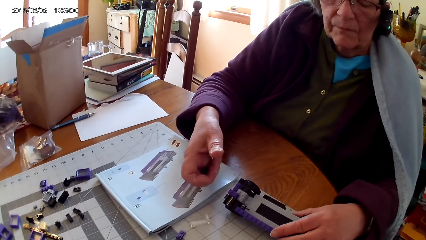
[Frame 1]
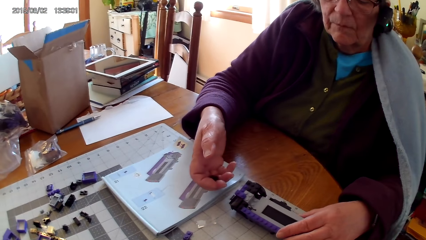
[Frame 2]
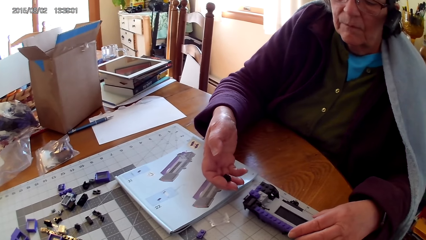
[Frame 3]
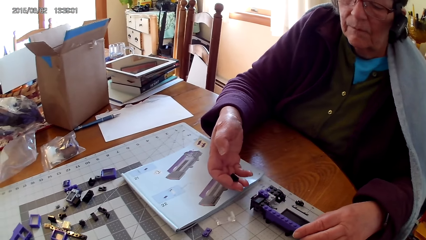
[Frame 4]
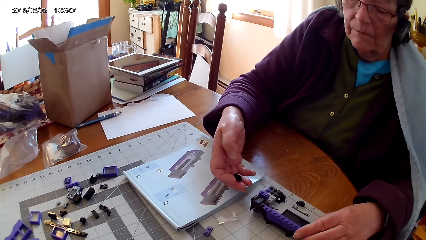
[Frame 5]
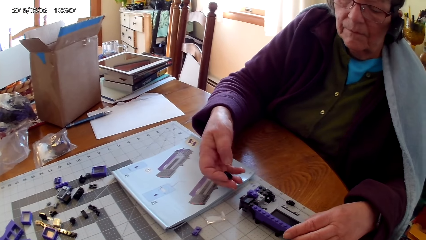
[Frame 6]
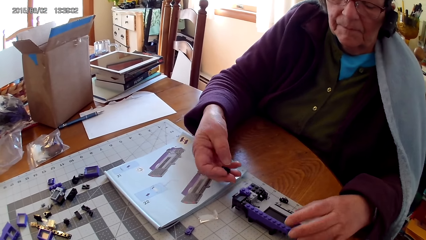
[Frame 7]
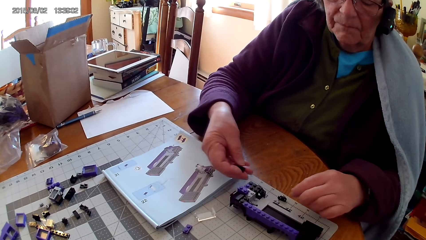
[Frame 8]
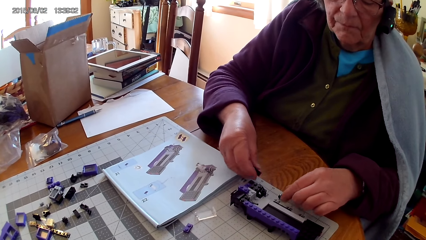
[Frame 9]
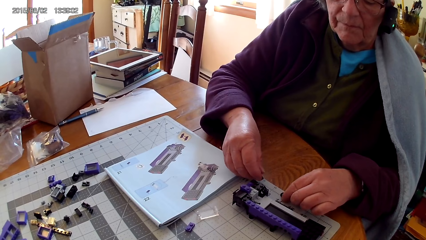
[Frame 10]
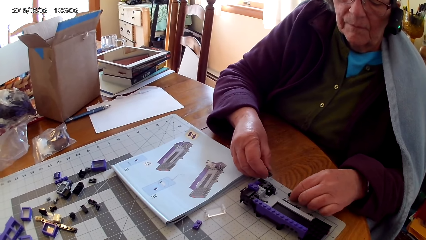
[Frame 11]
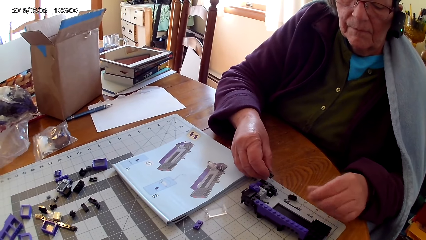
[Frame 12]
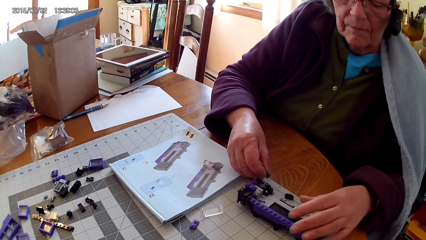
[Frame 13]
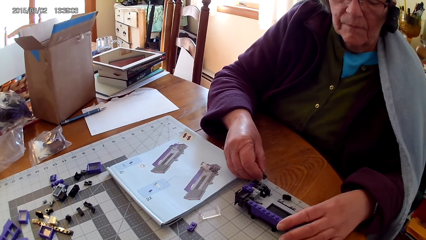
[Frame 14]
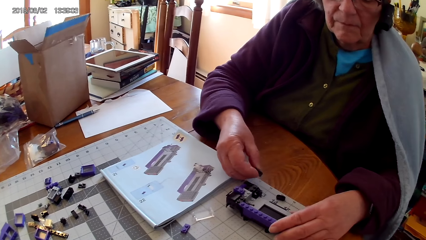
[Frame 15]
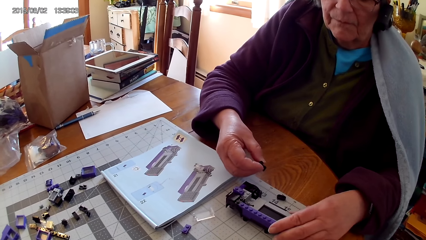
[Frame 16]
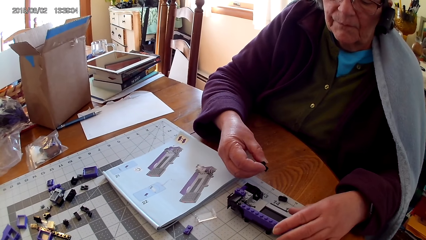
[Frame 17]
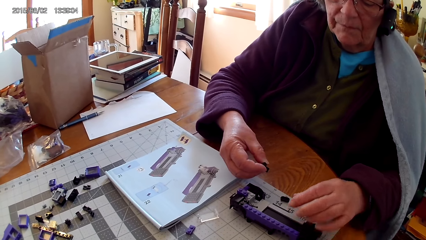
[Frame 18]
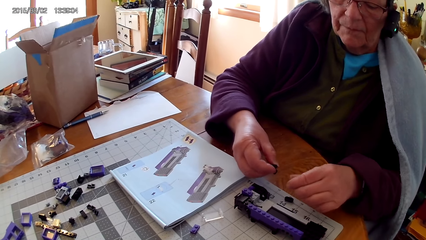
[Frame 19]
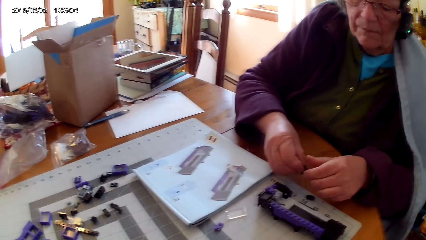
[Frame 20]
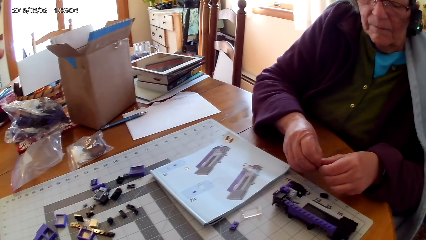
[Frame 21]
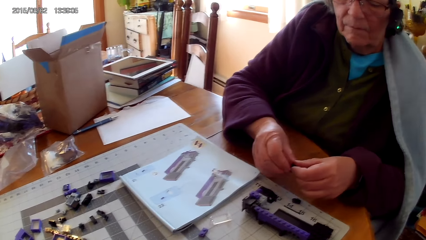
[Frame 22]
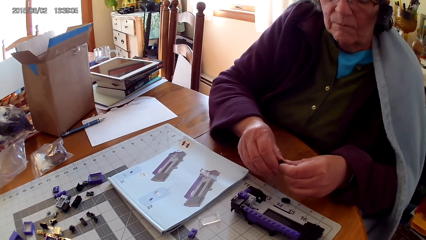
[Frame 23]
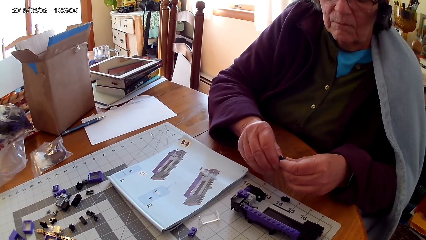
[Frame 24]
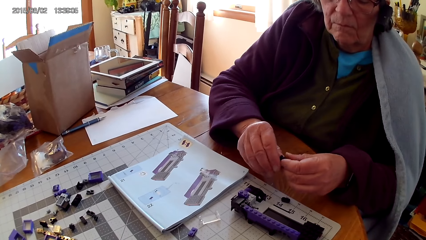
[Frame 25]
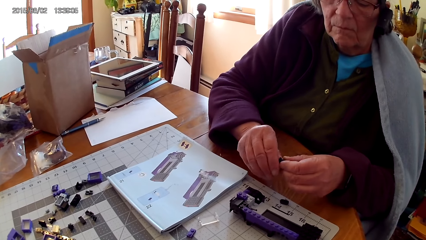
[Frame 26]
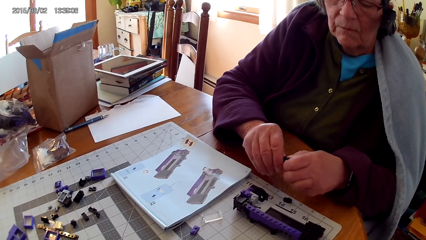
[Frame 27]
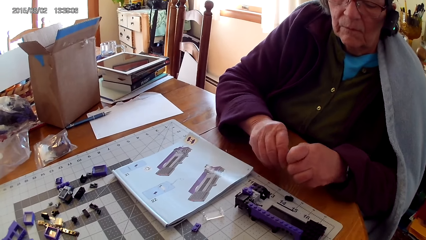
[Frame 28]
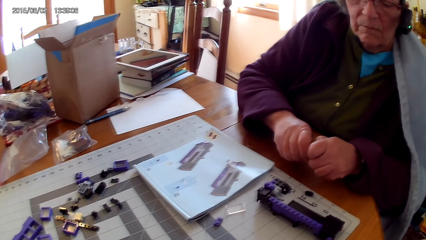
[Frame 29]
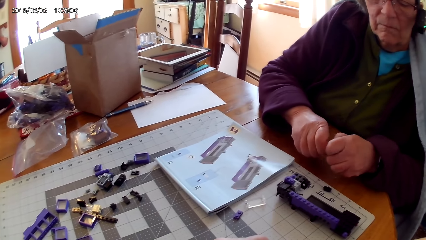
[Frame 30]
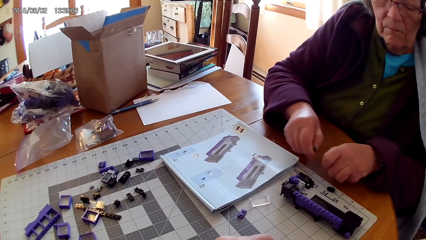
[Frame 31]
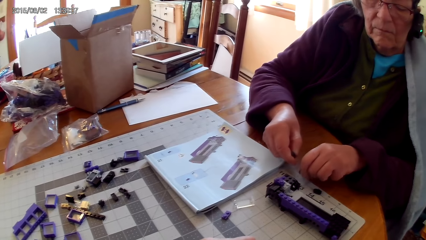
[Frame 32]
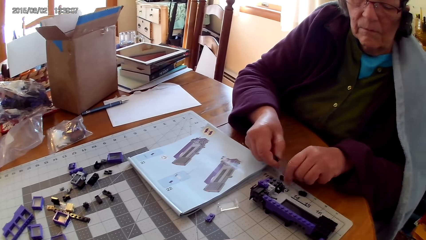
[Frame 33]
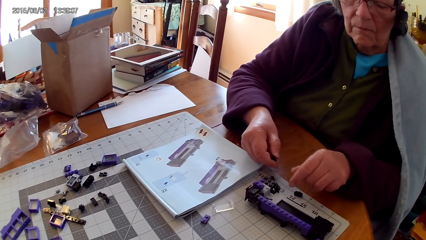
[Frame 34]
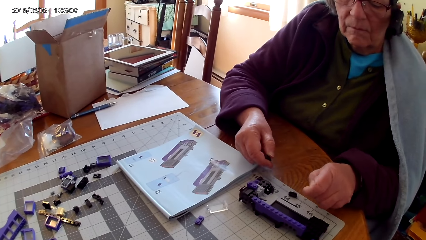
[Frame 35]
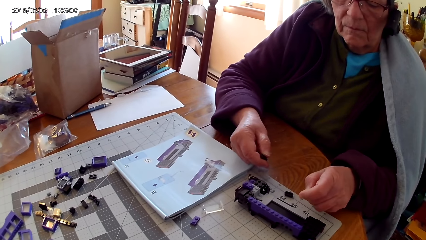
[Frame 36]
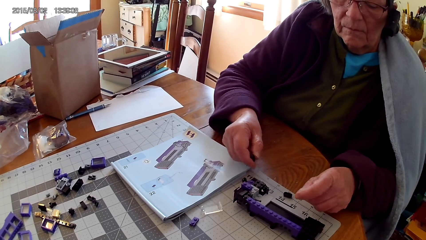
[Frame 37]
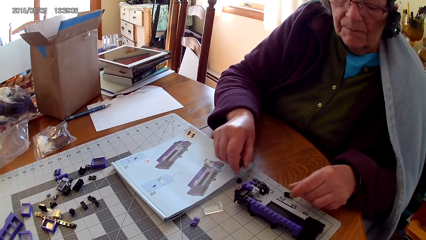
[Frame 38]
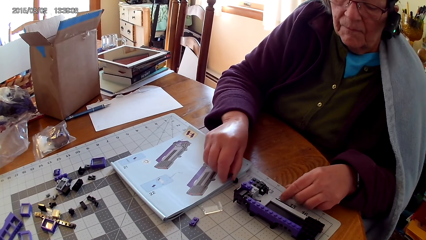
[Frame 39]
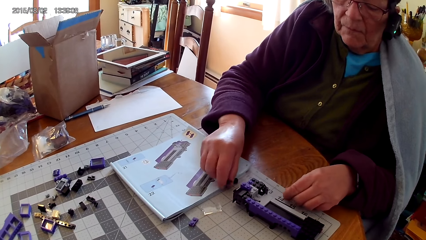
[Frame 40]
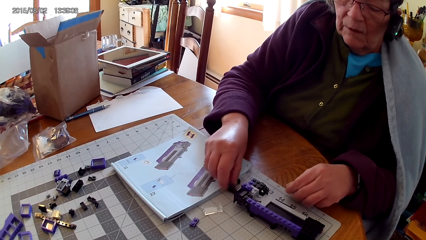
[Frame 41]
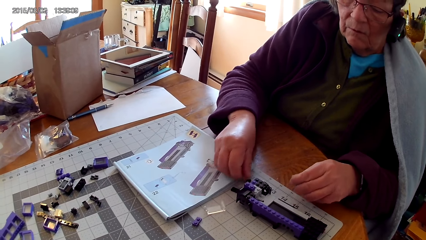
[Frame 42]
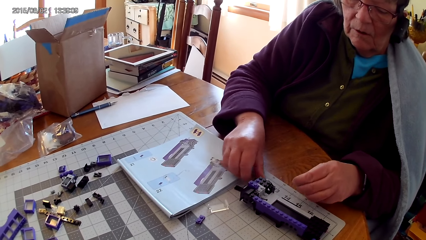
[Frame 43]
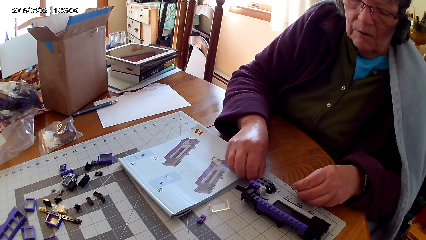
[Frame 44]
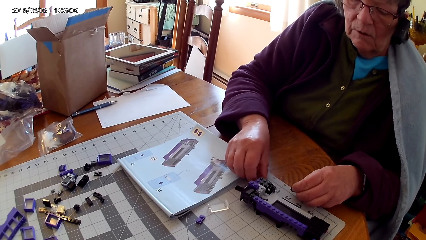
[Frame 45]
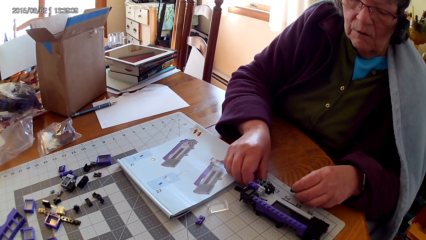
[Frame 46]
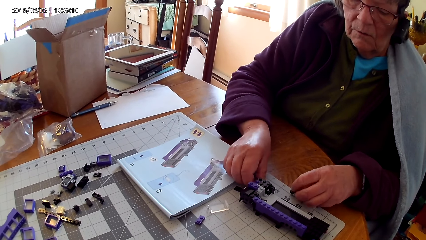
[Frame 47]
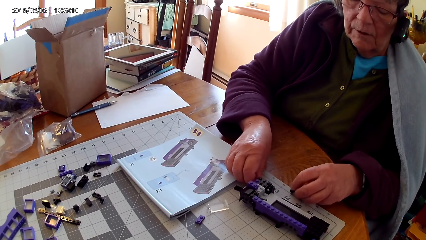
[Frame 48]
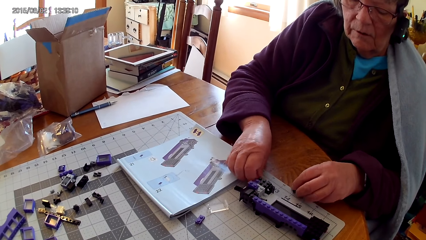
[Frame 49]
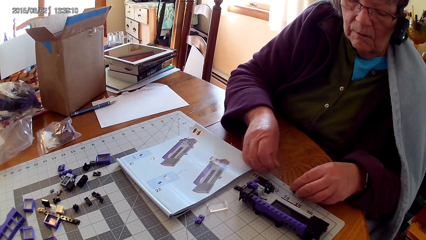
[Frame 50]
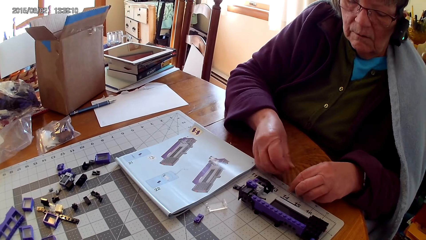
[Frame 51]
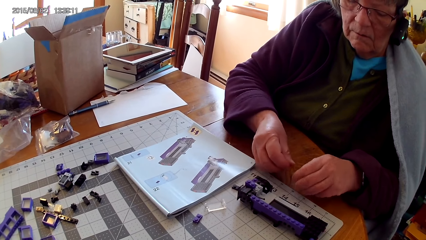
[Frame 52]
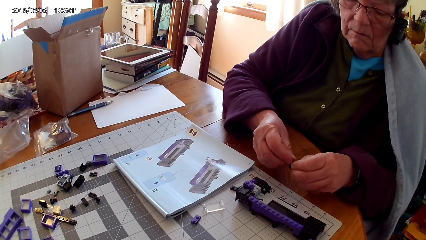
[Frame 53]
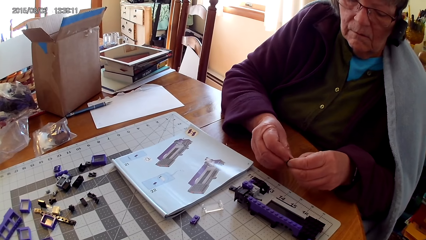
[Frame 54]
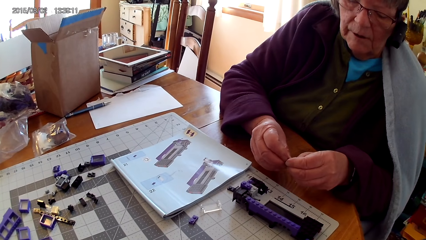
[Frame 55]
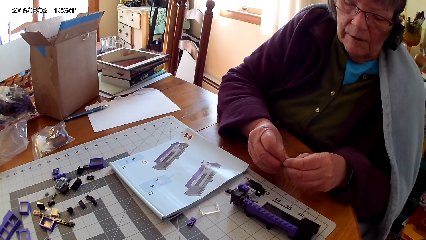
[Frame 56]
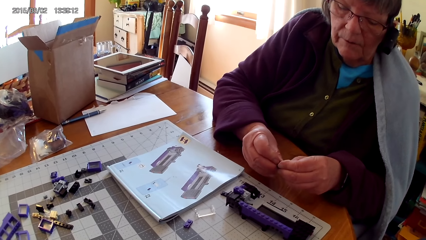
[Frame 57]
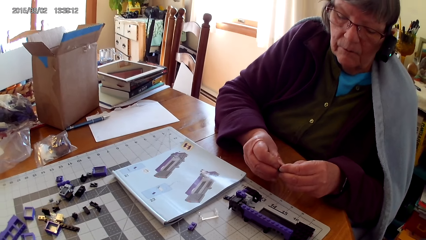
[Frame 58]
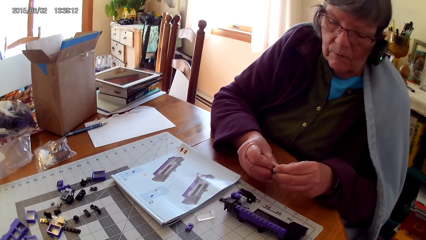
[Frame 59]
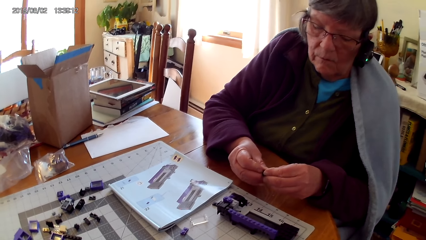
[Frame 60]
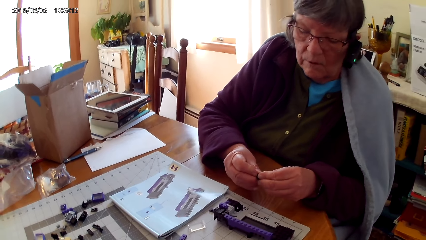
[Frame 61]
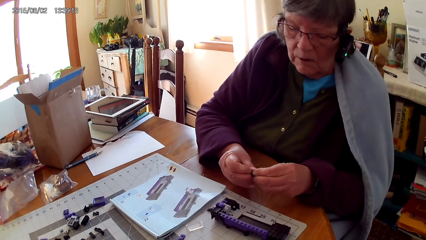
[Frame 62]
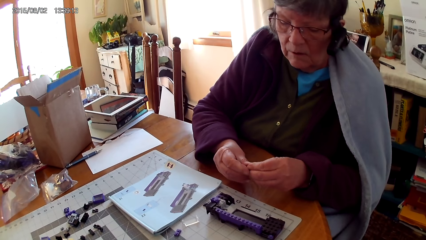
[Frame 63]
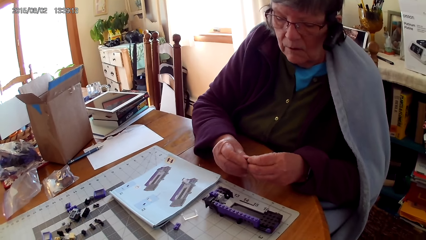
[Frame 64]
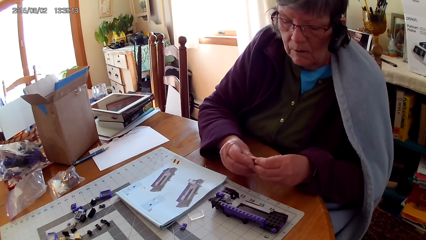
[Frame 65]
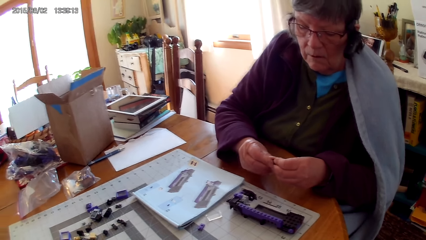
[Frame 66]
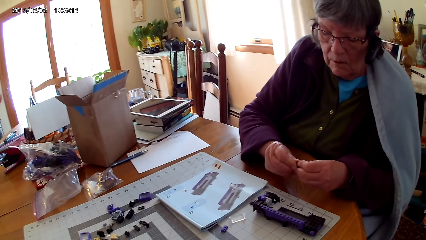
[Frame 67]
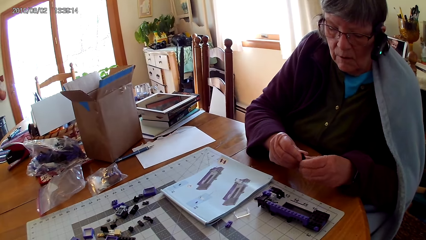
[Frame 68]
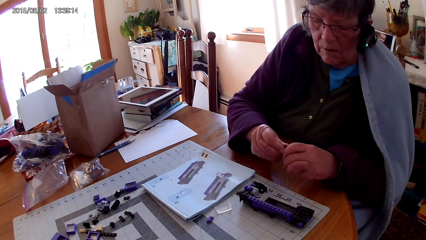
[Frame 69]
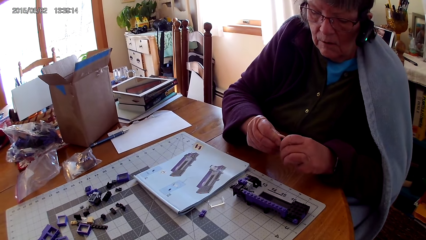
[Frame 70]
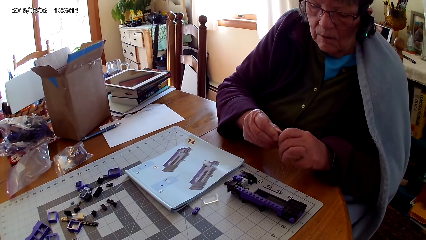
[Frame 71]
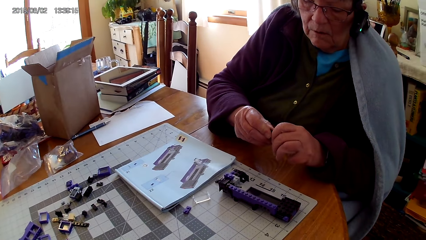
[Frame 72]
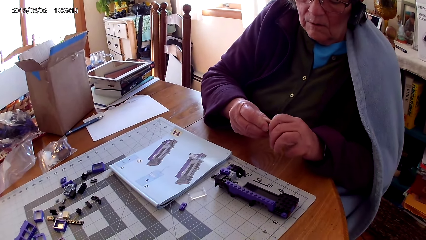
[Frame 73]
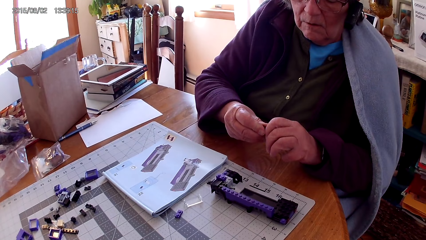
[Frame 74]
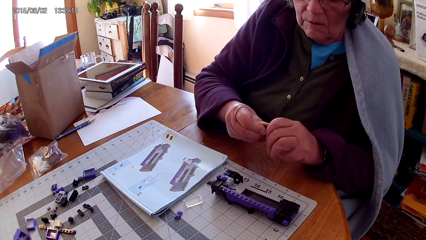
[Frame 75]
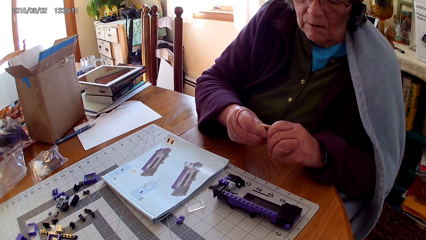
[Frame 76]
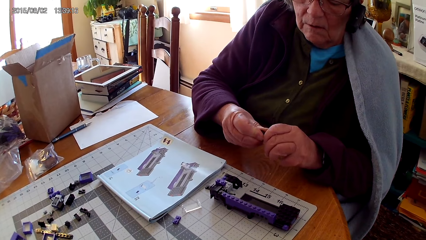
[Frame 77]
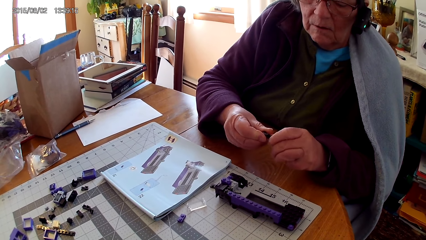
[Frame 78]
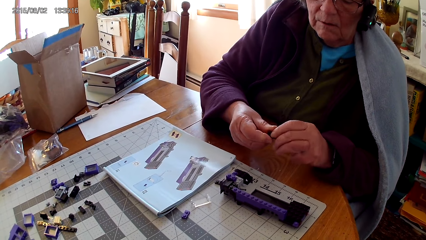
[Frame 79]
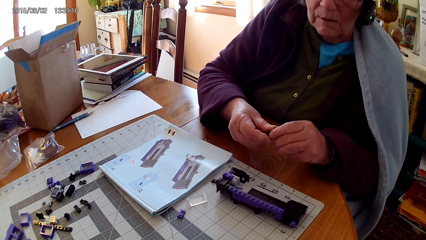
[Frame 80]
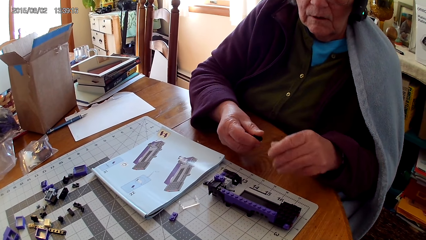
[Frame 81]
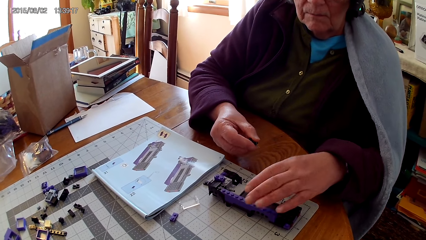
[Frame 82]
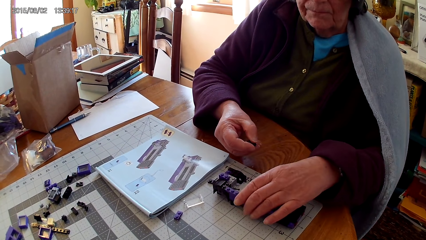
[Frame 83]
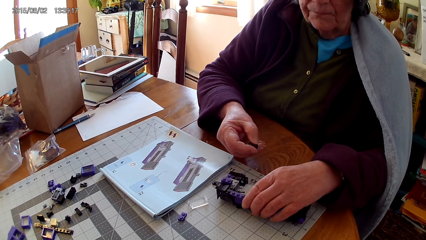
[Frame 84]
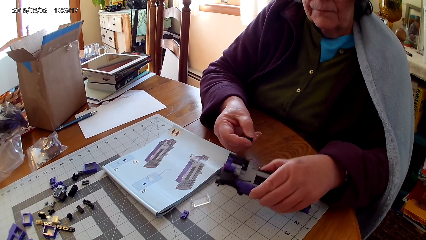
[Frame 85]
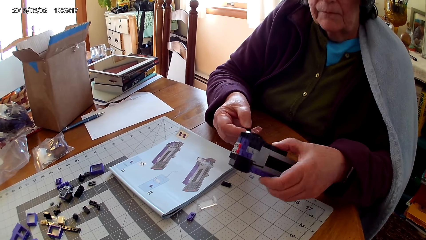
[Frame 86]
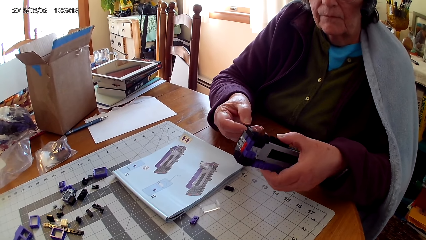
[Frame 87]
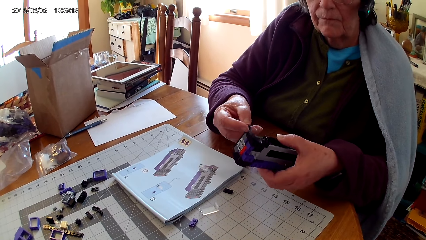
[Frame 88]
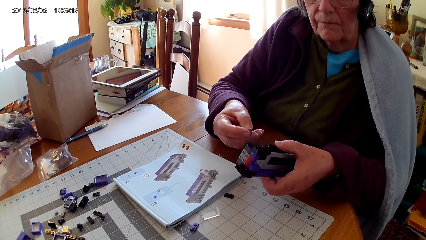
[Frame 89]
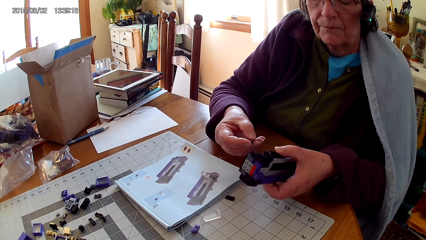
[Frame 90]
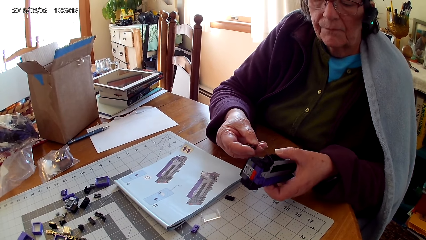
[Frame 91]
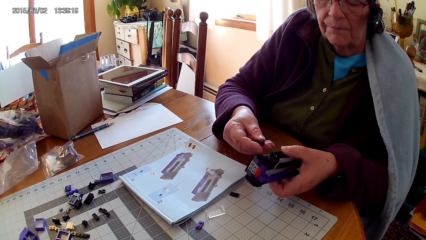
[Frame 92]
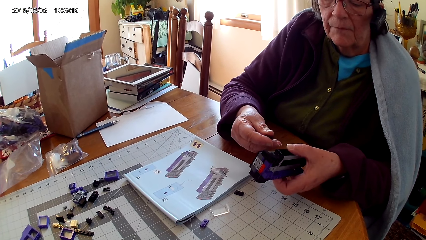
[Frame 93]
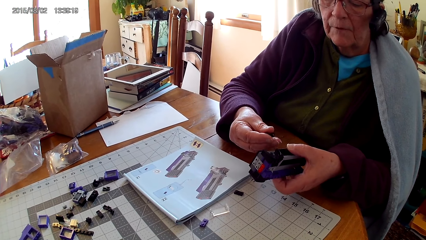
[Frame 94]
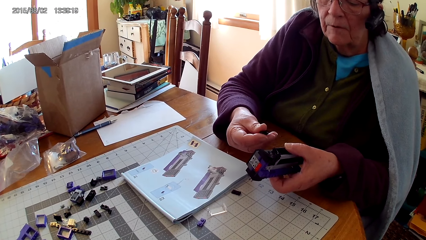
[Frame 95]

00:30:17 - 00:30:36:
A lady lifts the lego piece, looks at something with the hand, and holds the lego piece. She puts something on the table. She picks the lego piece from the table. She fixes the lego piece. She lifts the stapler. She picks the lego box.
